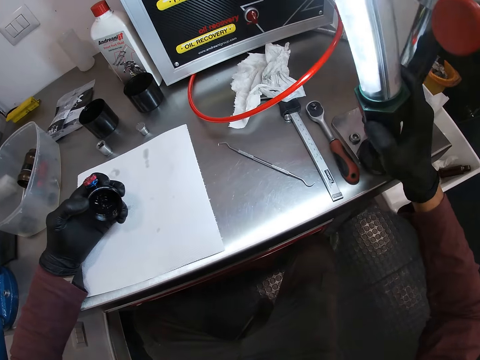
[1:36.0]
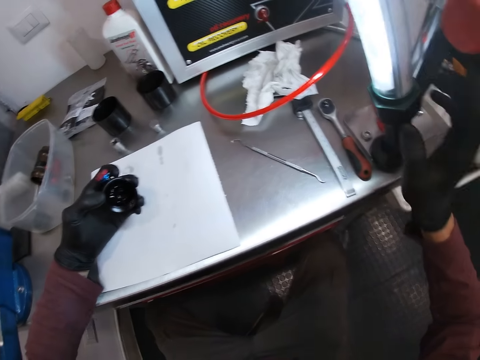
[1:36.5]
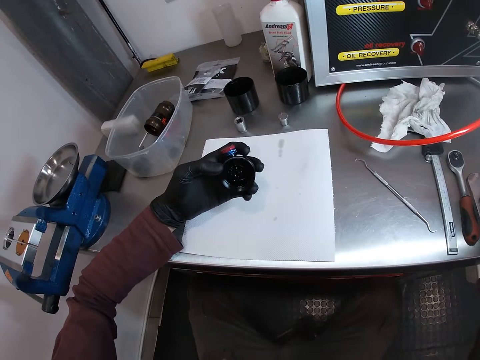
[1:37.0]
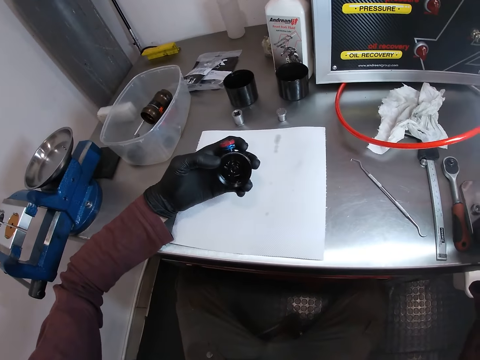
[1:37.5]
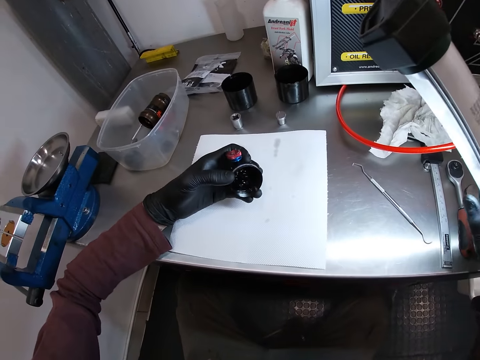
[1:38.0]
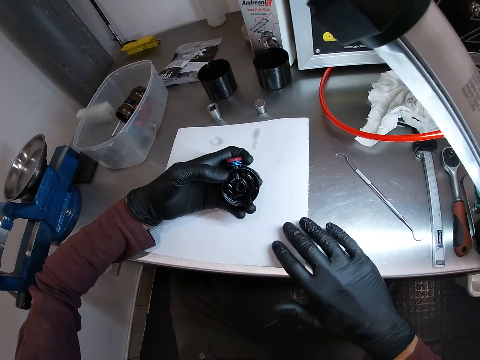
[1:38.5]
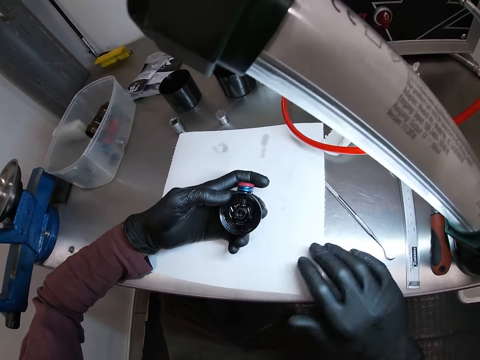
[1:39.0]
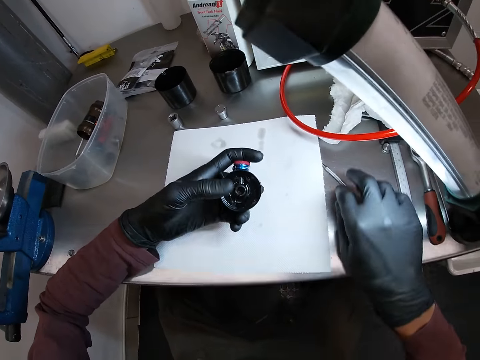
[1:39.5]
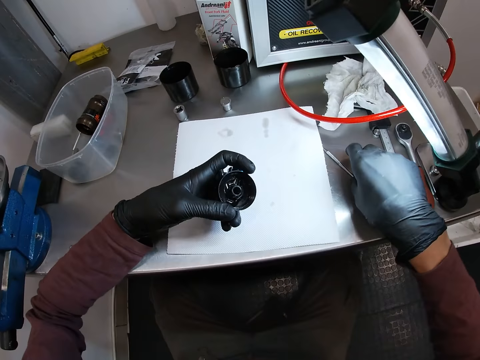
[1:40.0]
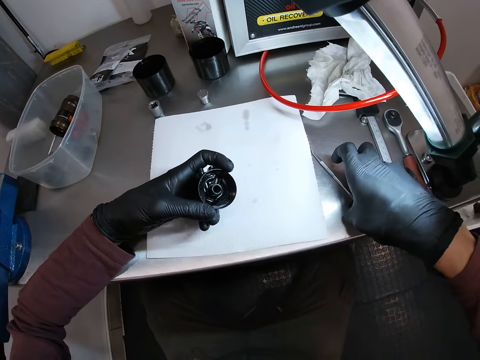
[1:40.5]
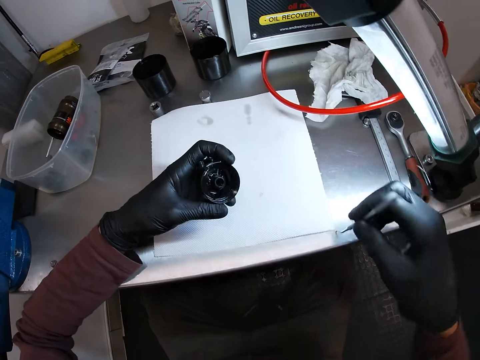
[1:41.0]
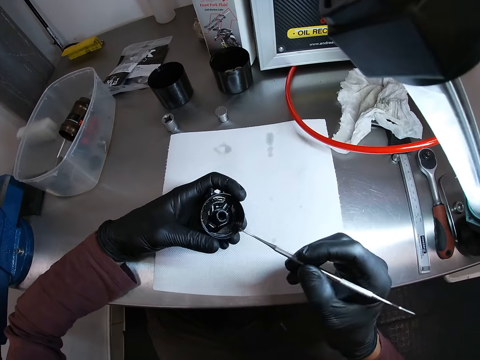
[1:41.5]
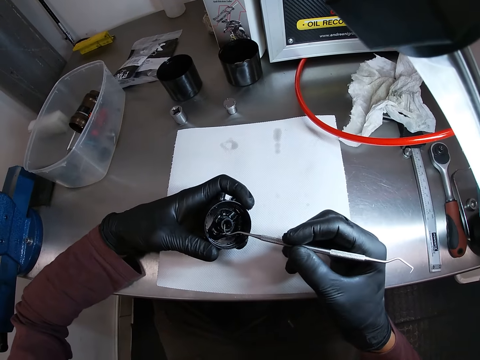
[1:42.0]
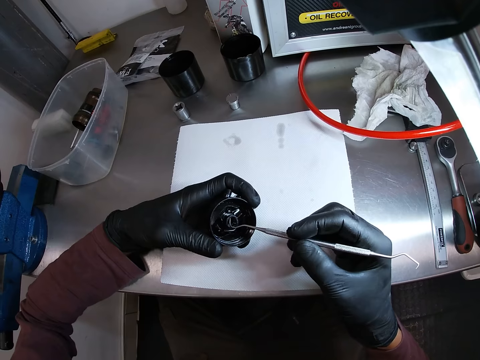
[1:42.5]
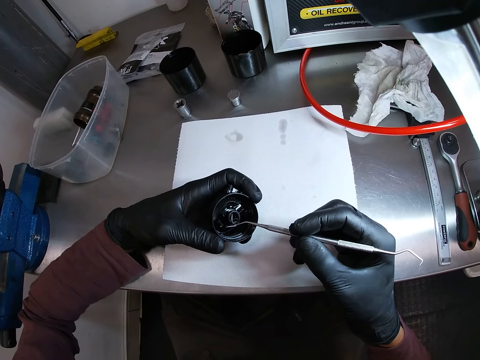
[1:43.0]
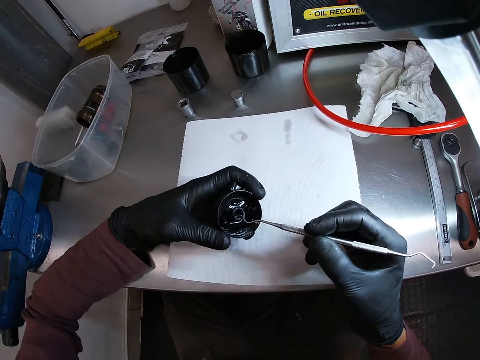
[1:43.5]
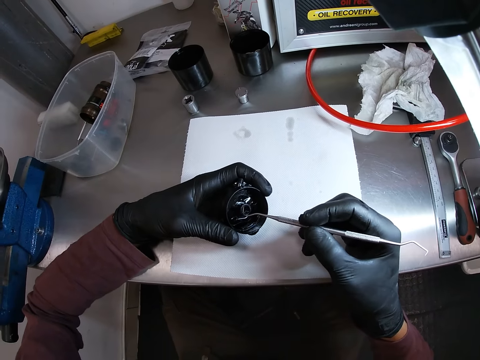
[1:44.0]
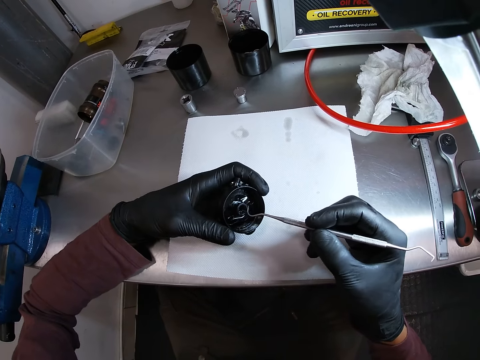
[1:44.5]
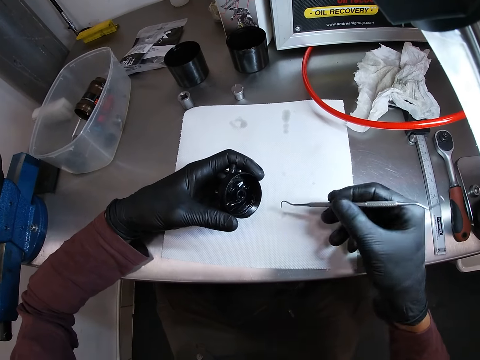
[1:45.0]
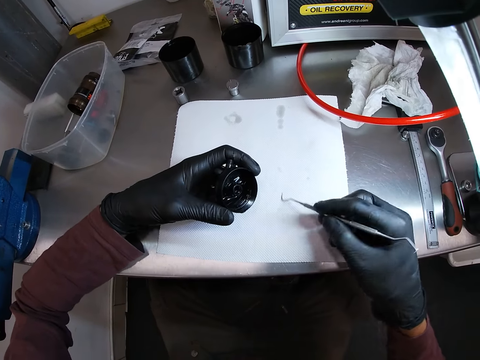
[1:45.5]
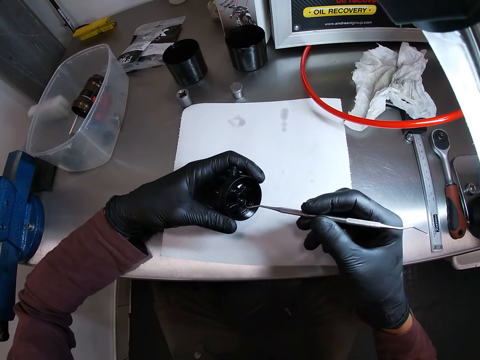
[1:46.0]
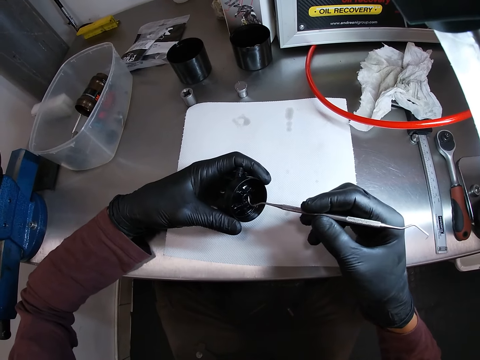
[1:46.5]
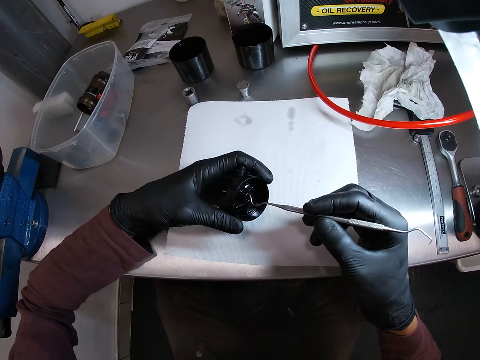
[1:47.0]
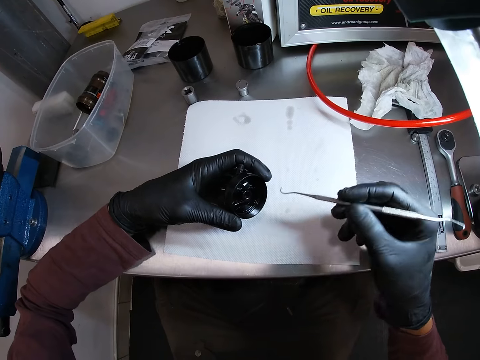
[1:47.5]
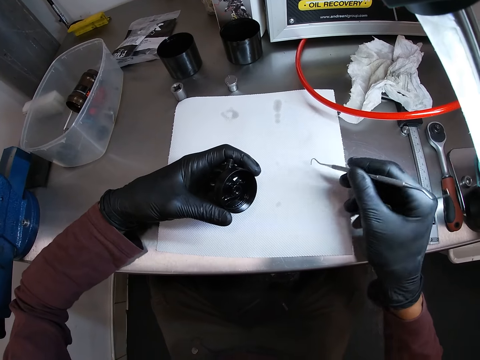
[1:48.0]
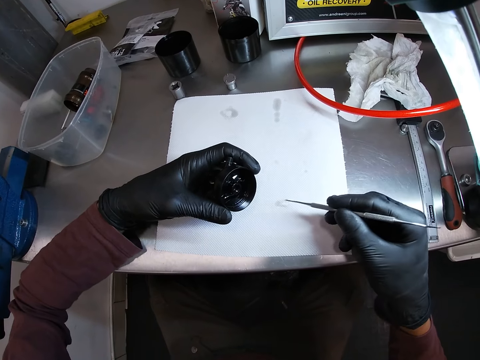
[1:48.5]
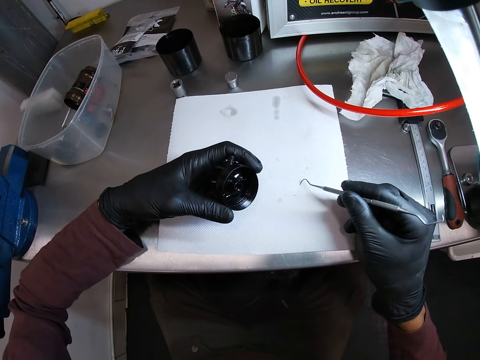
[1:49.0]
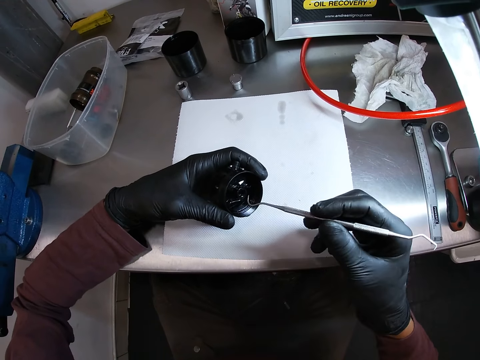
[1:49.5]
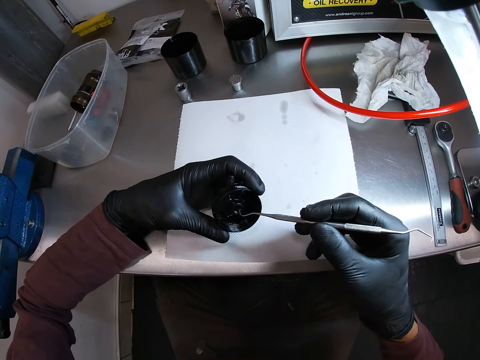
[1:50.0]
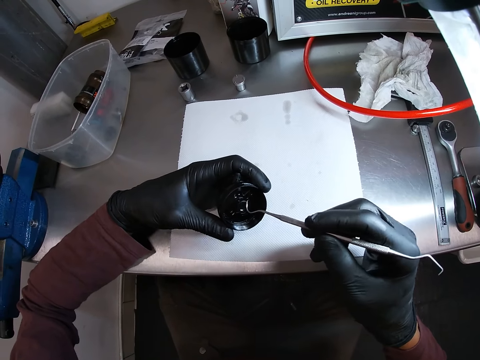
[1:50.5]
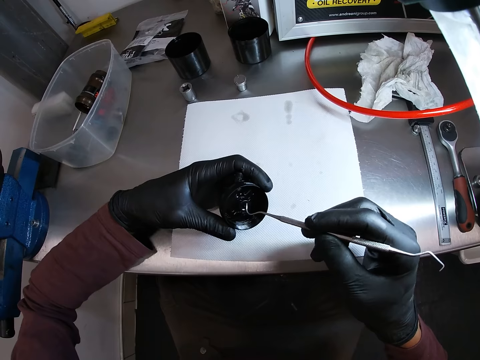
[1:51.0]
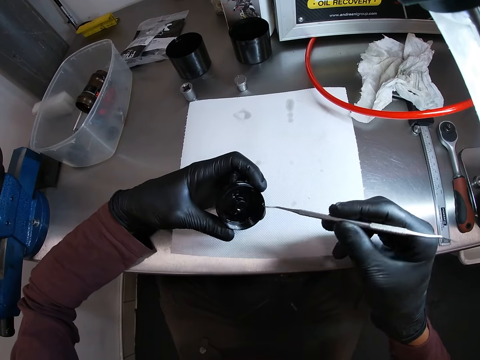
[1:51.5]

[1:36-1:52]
The camera wearer looks at something. He moves a paper on the table with his right hand. He picks up a wax carver or metal hook on the table with his right hand. He removes wax or dust from inside of the carburetor with the wax carver in his right hand. He wipes the wax carver on the paper towel on the table with his right hand. He inserts the wax carver into the carburetor with his right hand. He removes the dust. He wipes the wax carver on the paper towel on the table with his right hand. He inserts the wax carver into the carburetor with his right hand. He removes the dust.

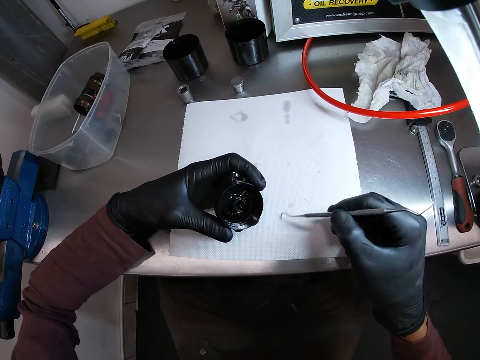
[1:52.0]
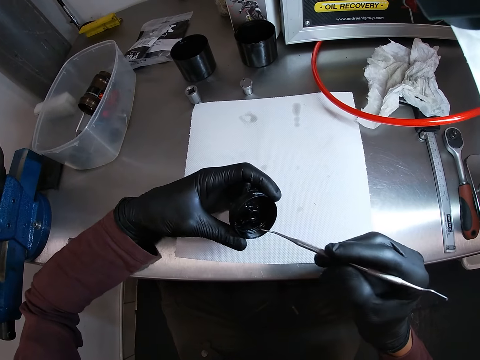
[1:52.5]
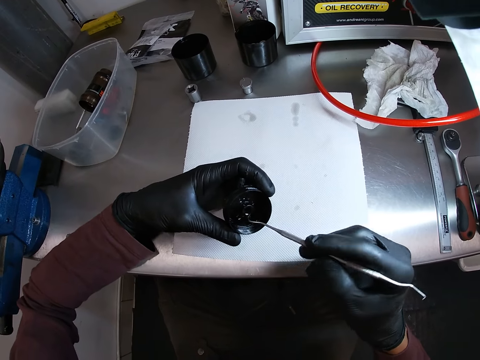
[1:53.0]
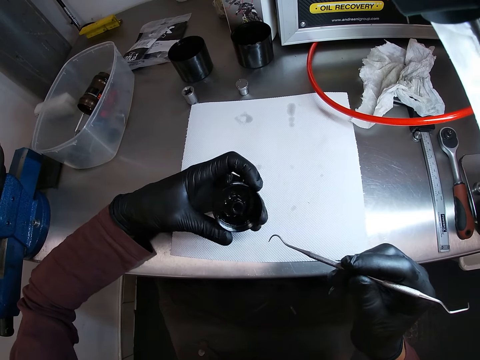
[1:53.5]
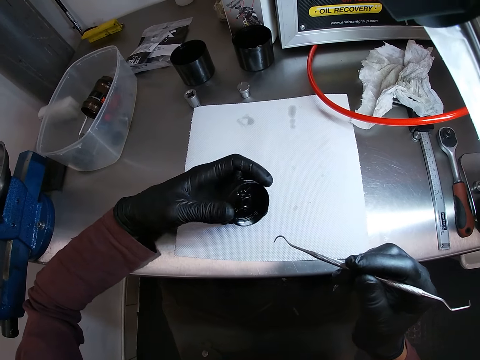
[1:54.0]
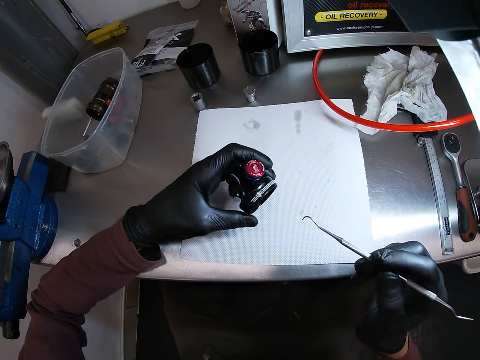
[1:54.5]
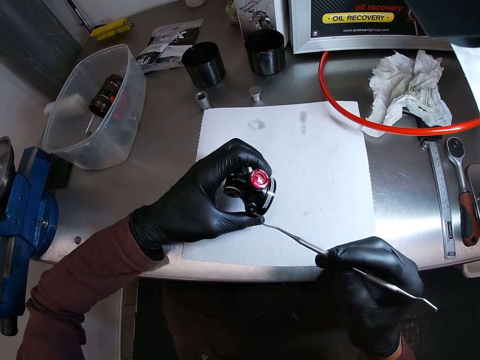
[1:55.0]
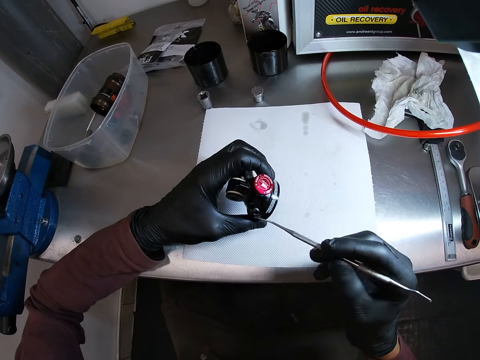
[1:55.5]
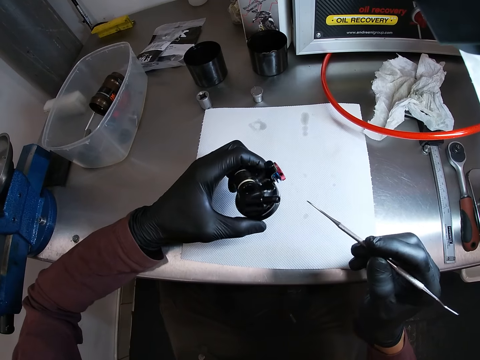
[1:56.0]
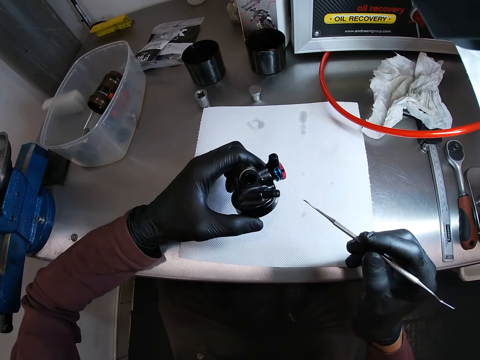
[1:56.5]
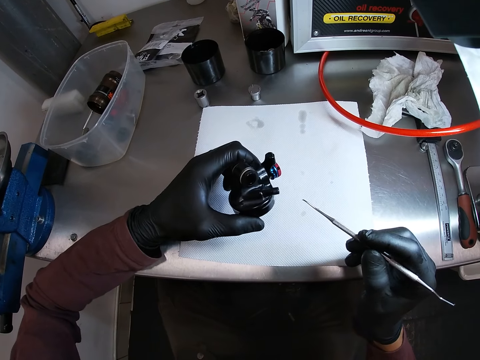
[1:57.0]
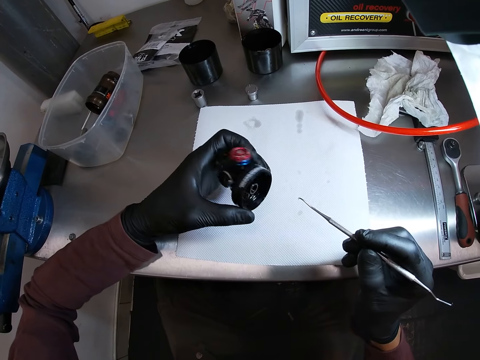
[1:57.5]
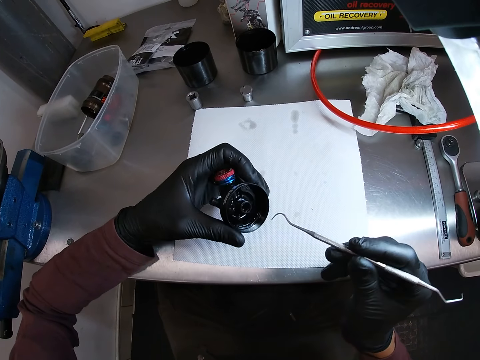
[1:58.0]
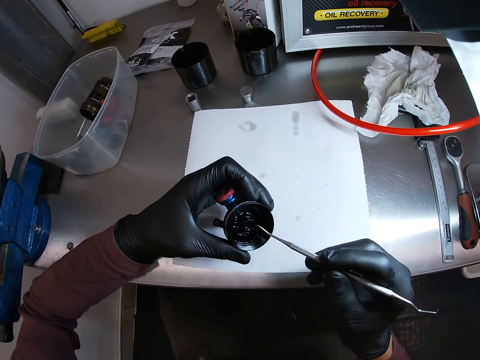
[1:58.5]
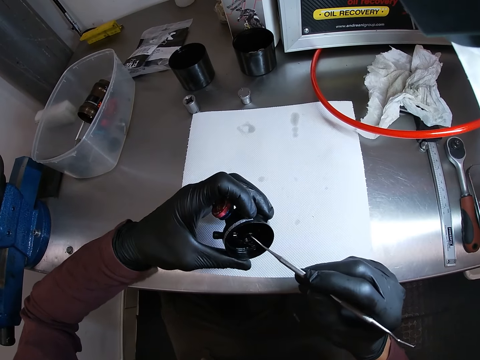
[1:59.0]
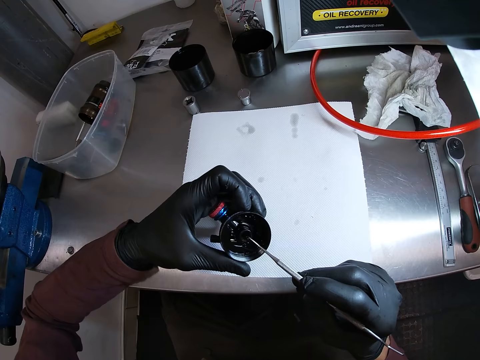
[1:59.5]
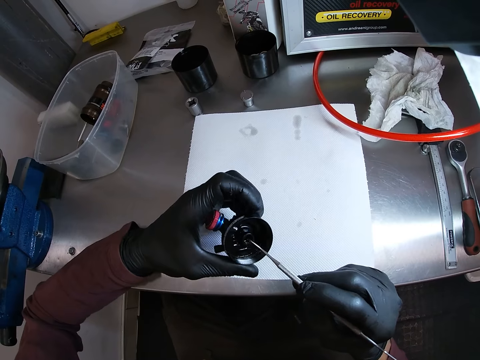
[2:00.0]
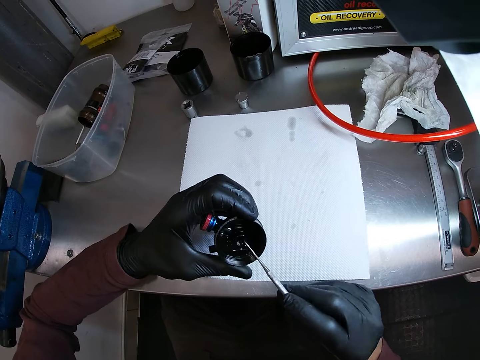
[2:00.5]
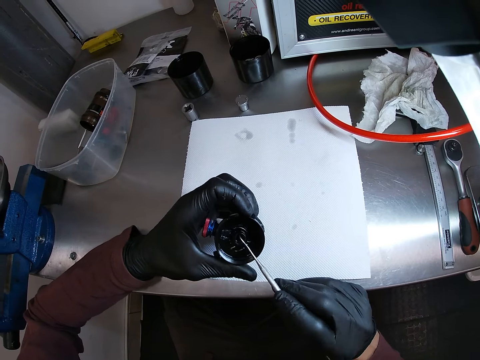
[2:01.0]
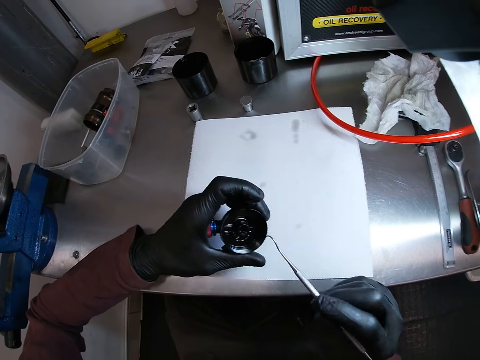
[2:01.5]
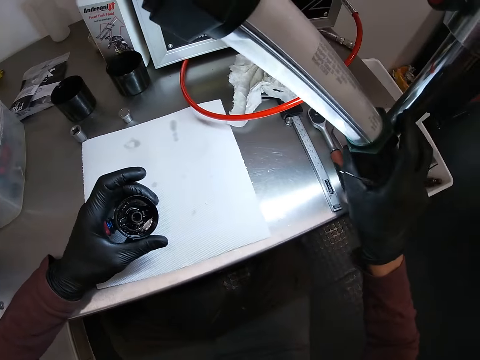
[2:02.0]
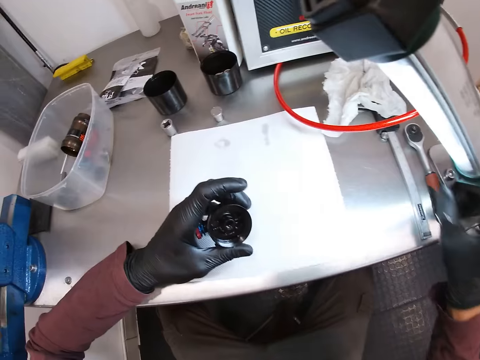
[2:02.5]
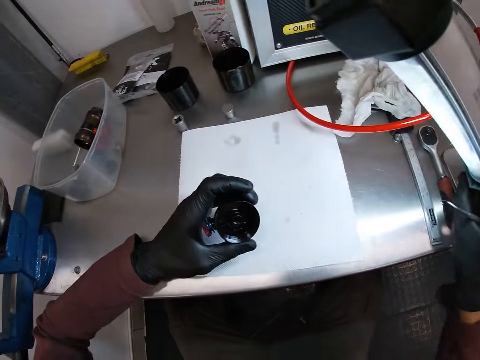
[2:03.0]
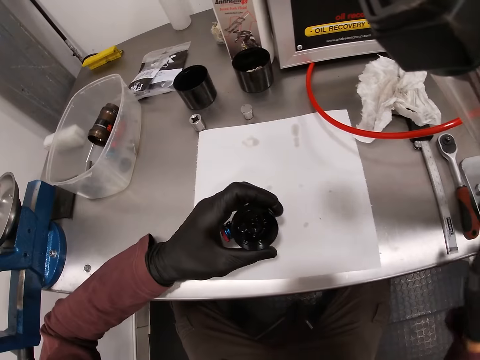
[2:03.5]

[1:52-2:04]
The camera wearer wipes the wax carver on the paper towel on the table with his right hand. He scratches the carburetor with the wax carver in his right hand. He rotates the carburetor in his left hand. He holds something. He looks at something. He inserts the wax carver into a valve on the carburetor with his right hand. He inserts the wax carver into the carburetor with his right hand. He removes the dust. He puts off the lamp or light with his right hand. He turns the light on.
